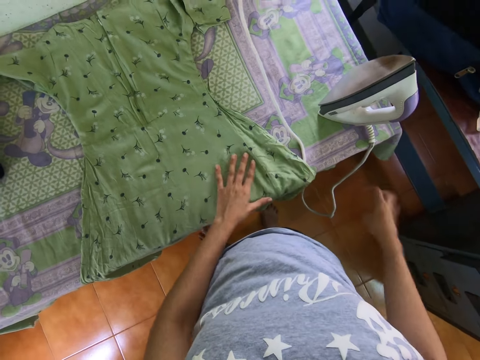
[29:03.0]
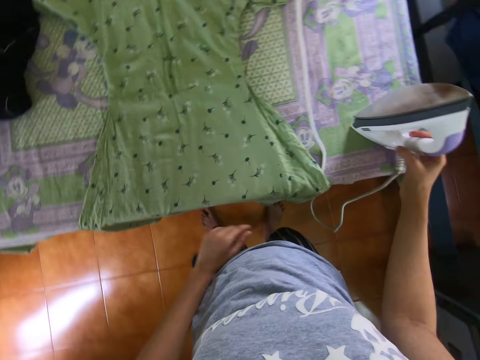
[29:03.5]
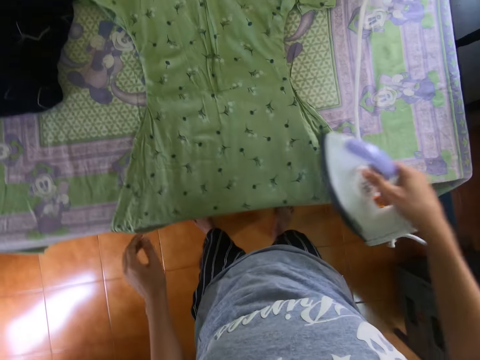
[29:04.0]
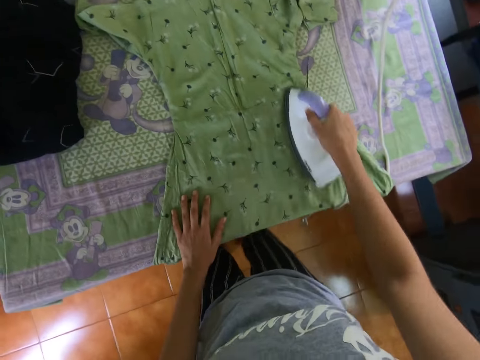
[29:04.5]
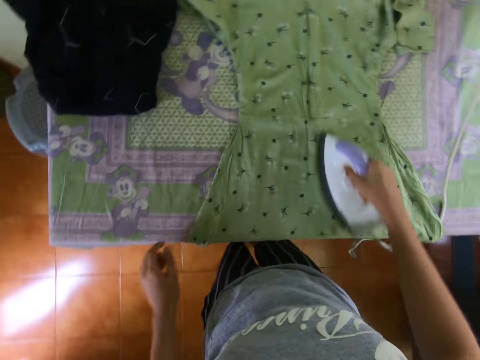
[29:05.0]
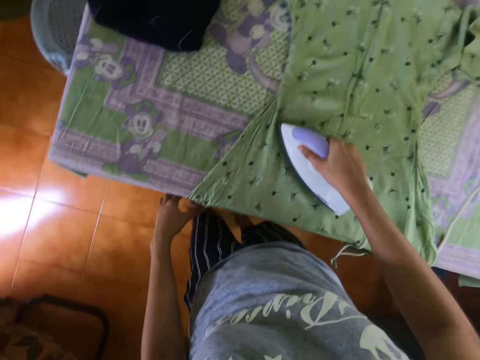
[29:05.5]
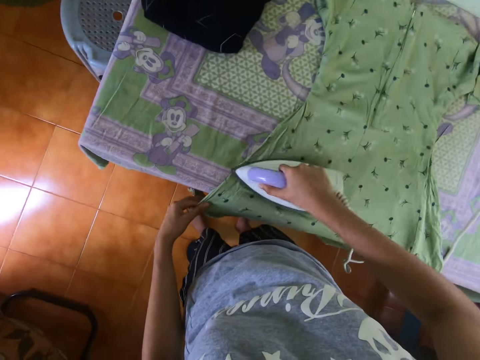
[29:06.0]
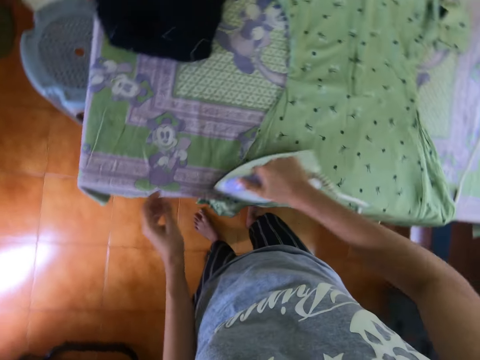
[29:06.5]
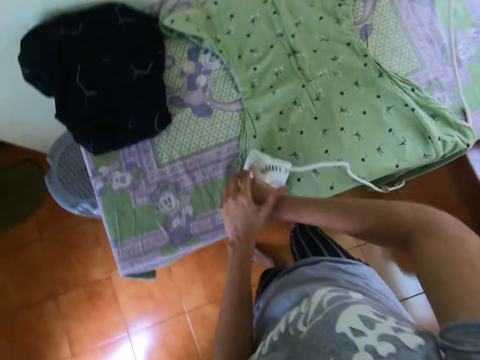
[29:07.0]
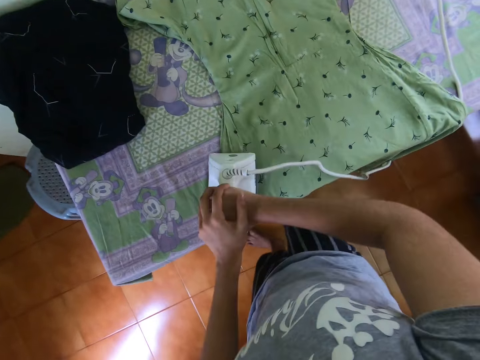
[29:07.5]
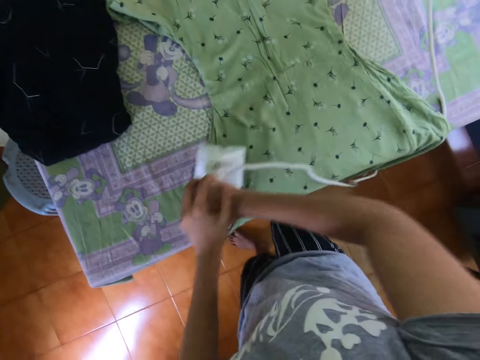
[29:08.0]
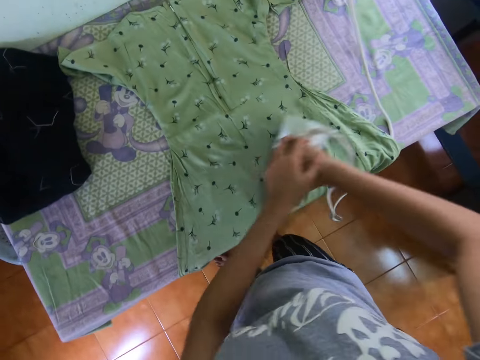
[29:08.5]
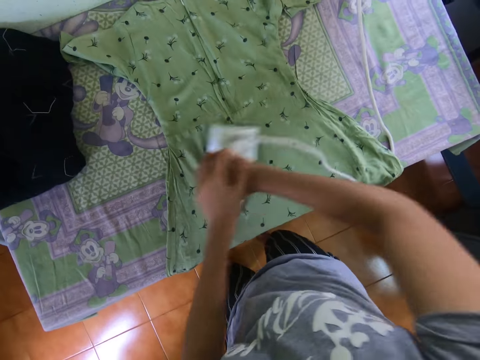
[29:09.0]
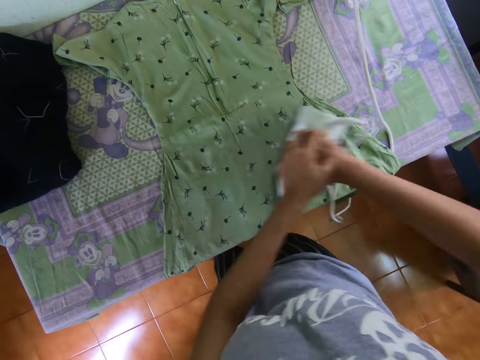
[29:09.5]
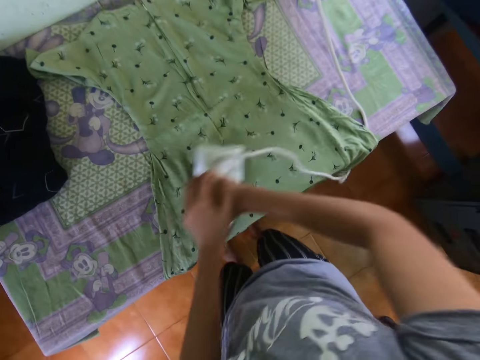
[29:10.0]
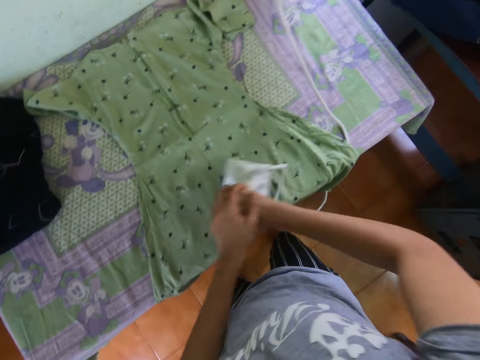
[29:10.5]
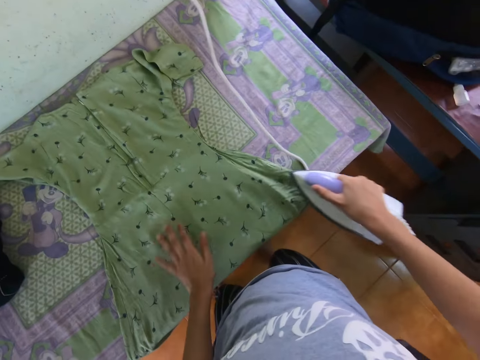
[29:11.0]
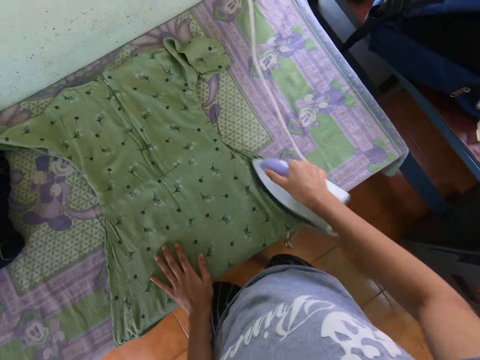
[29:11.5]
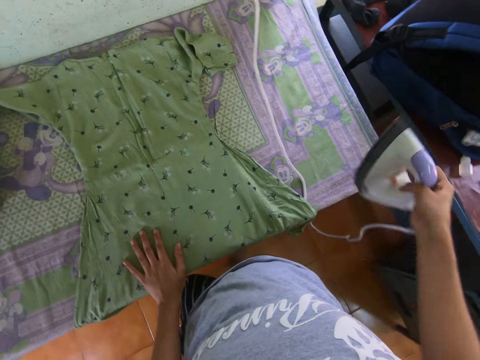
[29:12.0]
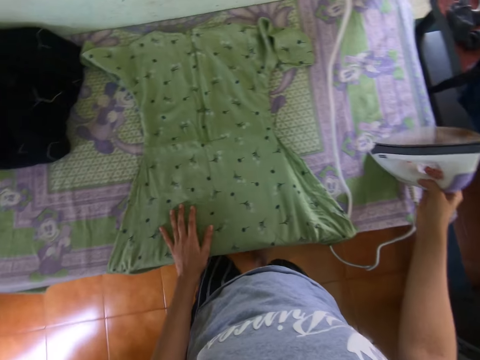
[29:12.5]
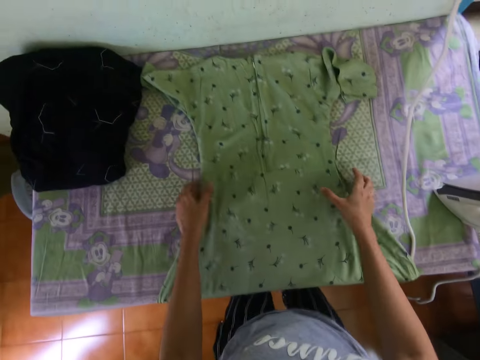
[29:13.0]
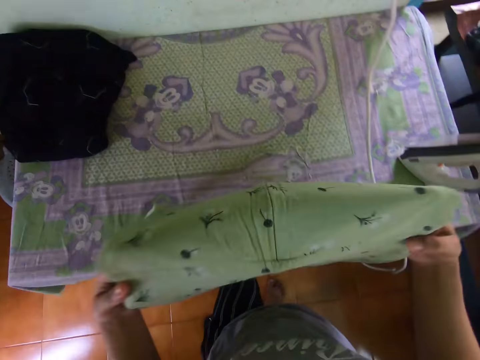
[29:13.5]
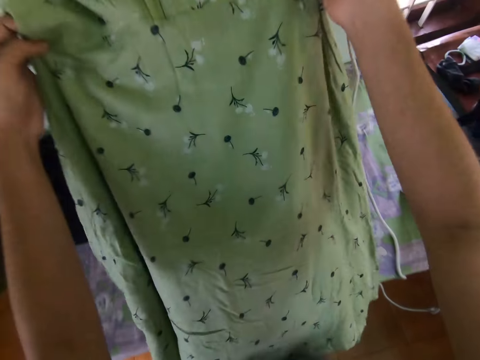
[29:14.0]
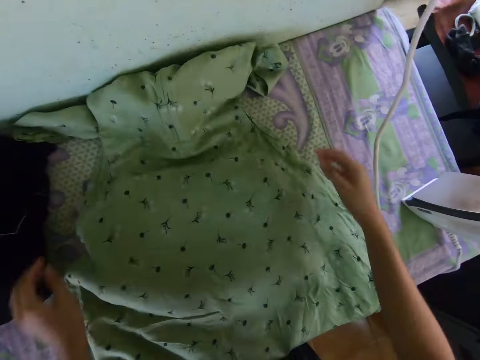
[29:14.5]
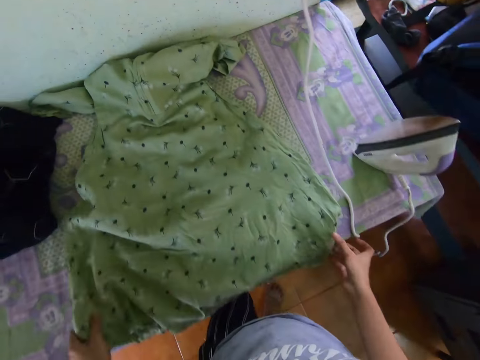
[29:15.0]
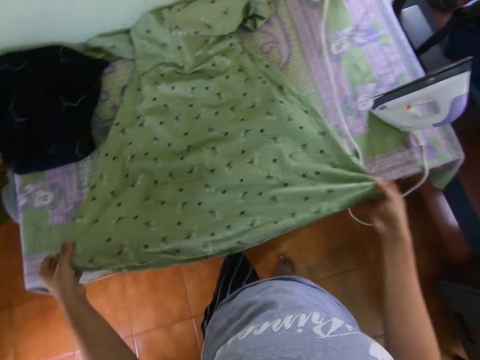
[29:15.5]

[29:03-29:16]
The camera wearer picks up the iron from the table. They iron the dress. They drop the iron on the table. They lift the dress, adjust the dress on the table and drop the dress on the table.

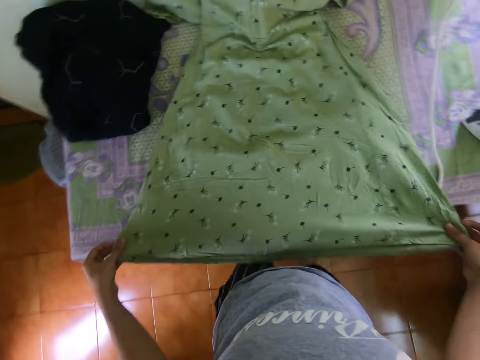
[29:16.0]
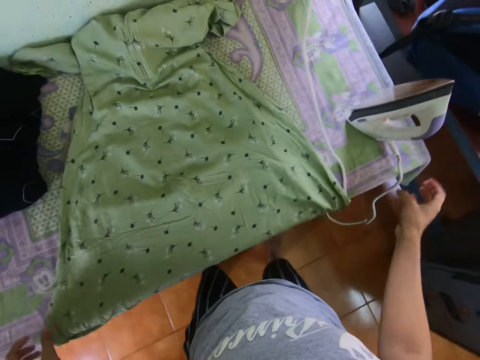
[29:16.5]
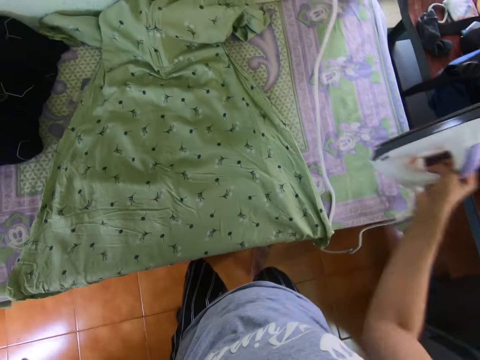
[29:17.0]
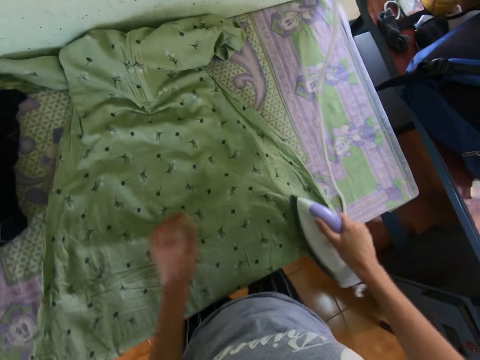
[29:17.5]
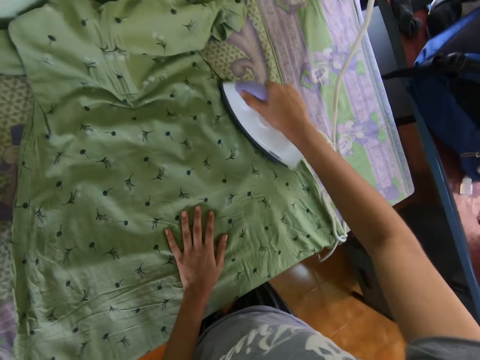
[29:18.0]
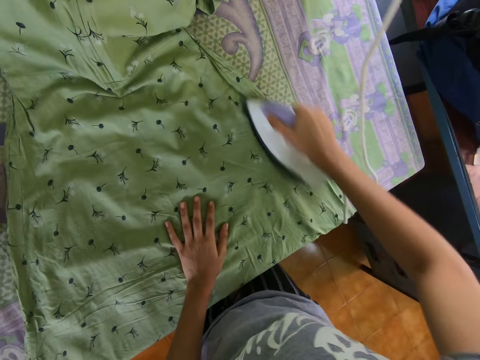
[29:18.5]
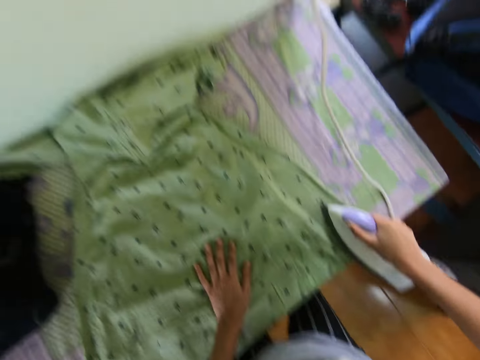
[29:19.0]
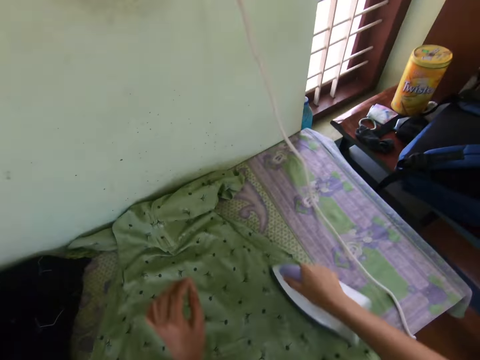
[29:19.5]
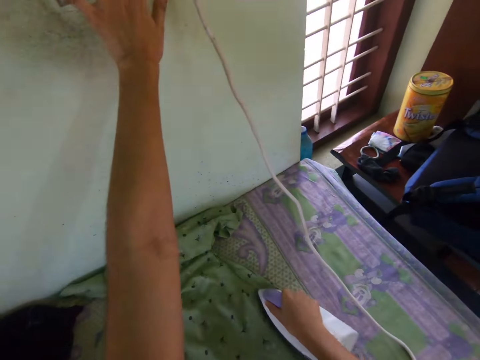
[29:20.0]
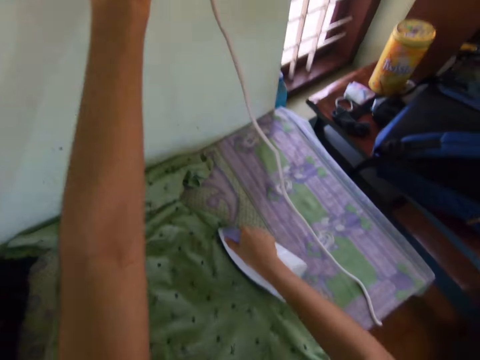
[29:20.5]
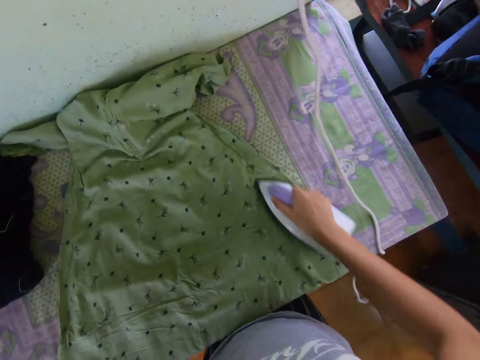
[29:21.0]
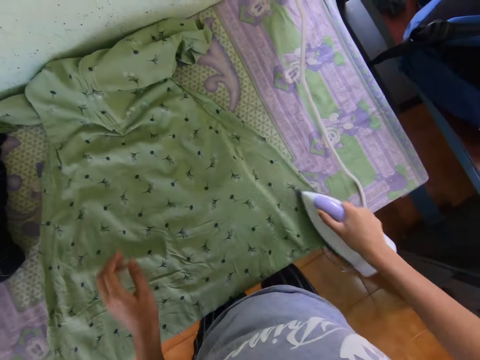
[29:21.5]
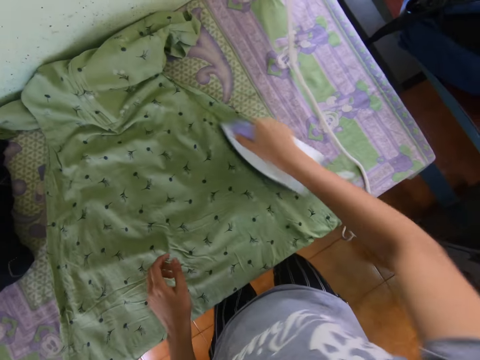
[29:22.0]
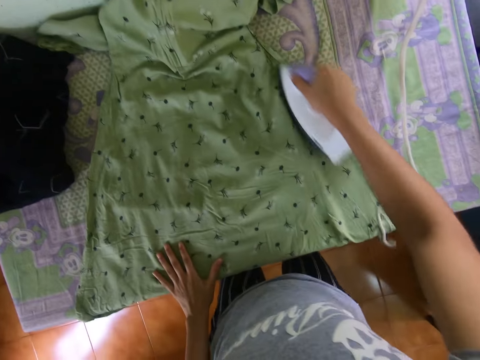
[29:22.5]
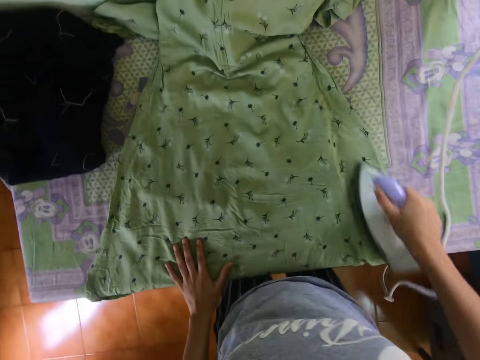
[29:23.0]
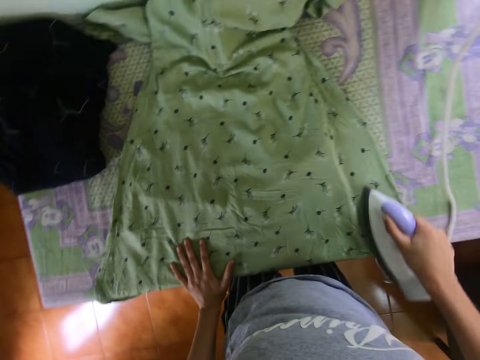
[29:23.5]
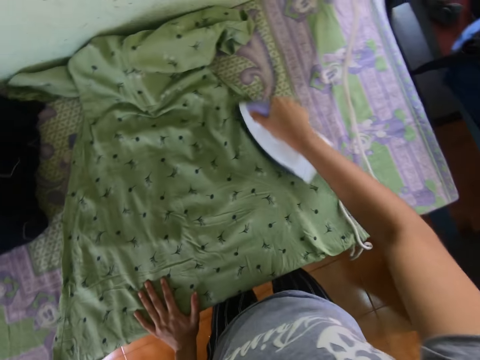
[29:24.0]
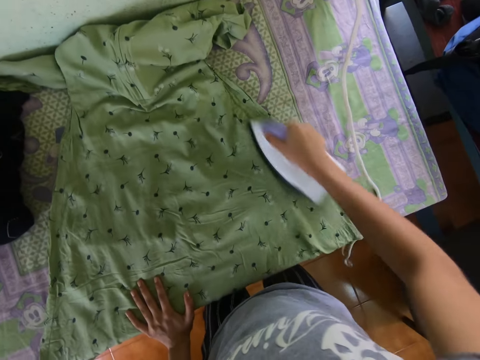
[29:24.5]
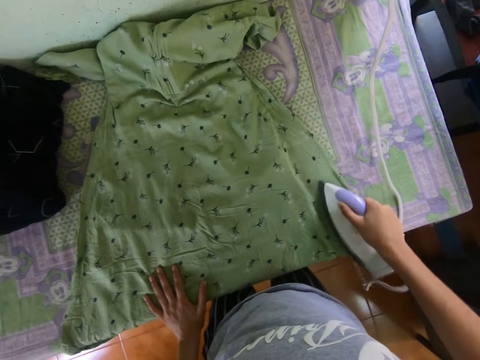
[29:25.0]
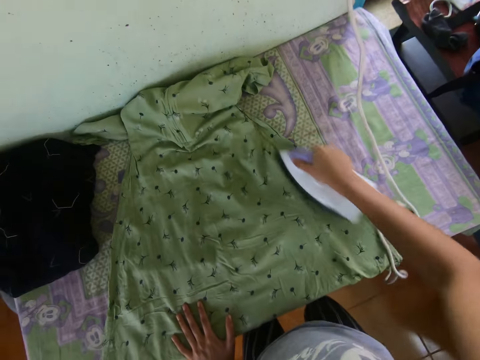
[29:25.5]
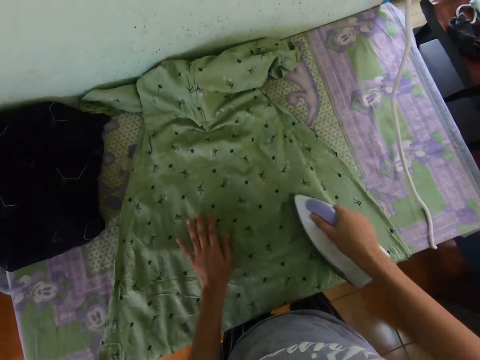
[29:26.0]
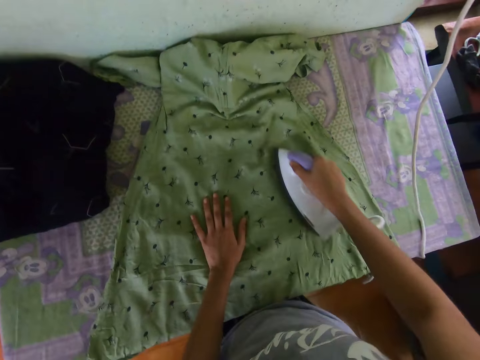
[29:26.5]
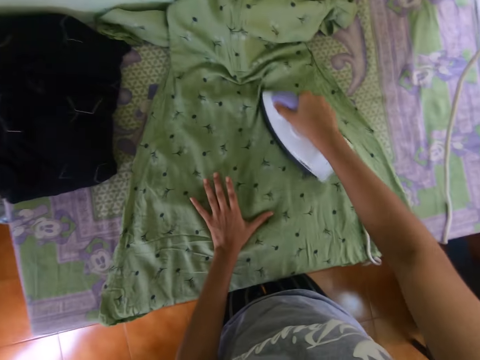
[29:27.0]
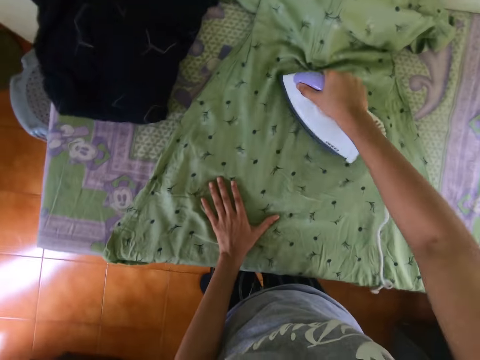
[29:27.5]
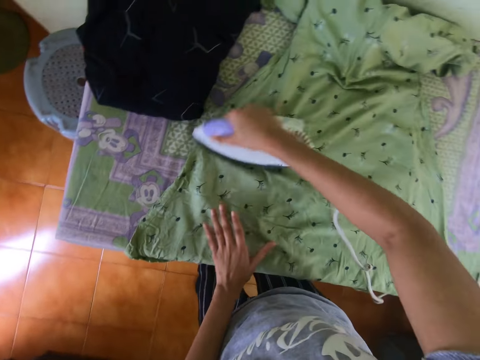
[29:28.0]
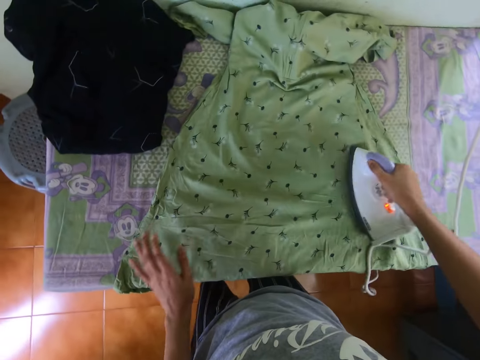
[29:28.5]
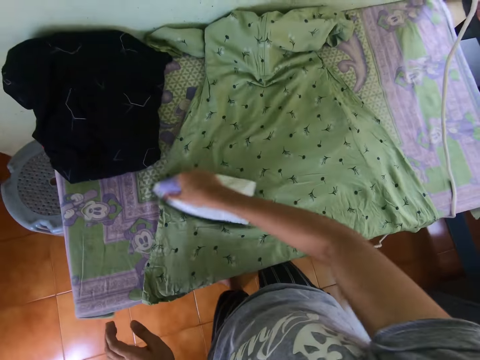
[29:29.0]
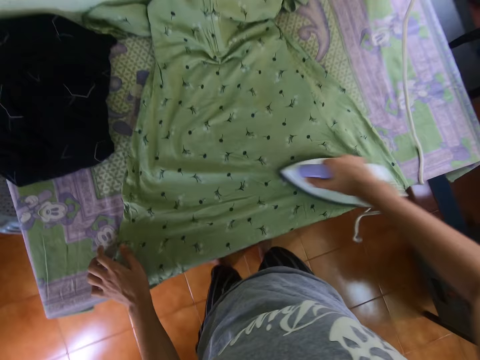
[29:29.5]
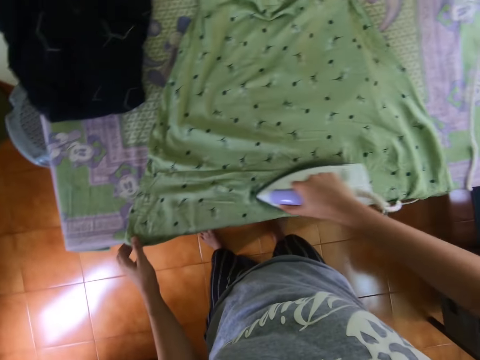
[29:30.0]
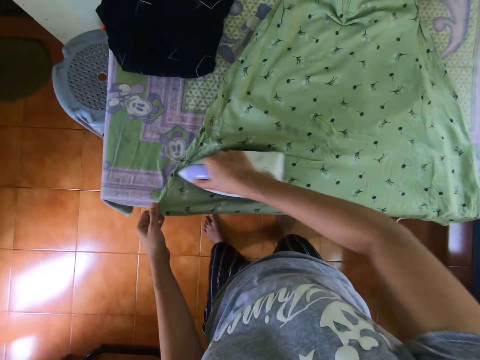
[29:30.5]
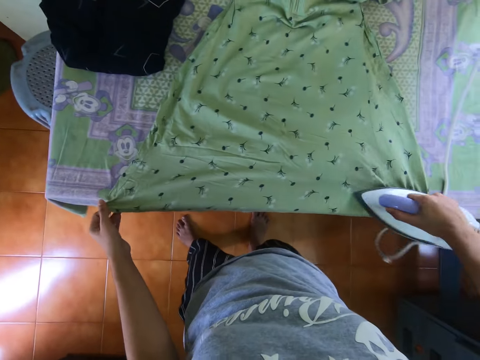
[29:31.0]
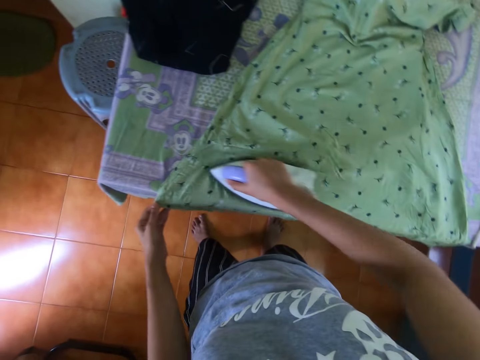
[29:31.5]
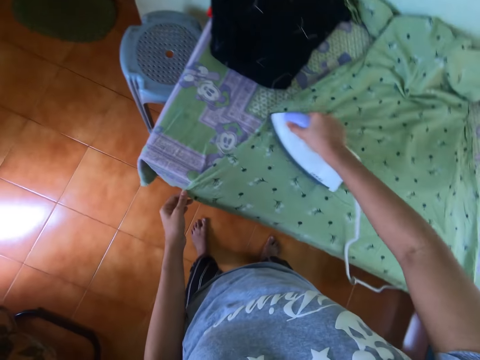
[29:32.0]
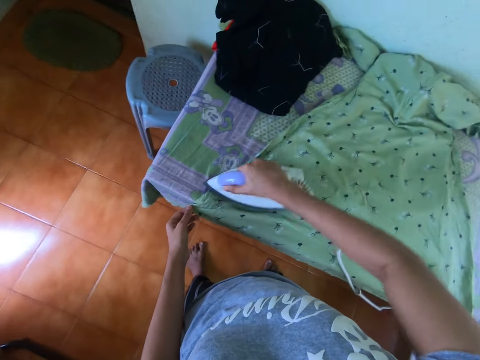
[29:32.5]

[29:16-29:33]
The camera wearer straightens the dress on the table. They pick up the iron box. They iron the dress. They press the wall switch and hold on the wall. They iron the dress.
